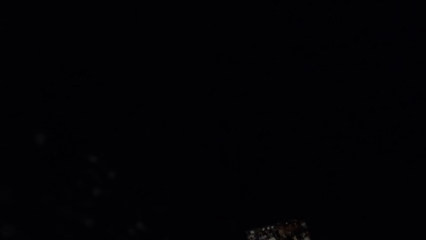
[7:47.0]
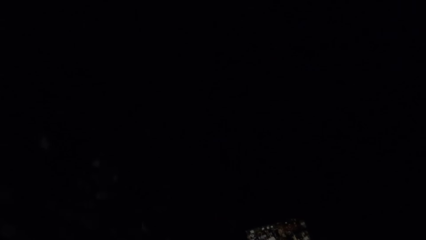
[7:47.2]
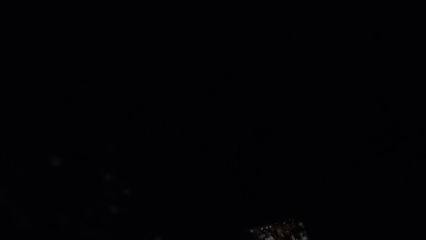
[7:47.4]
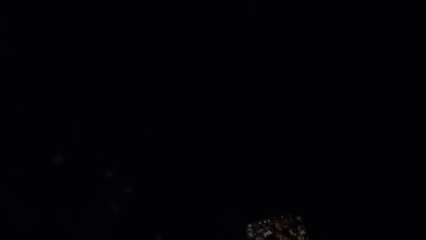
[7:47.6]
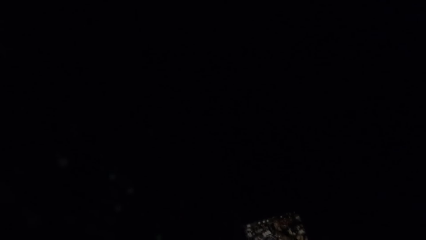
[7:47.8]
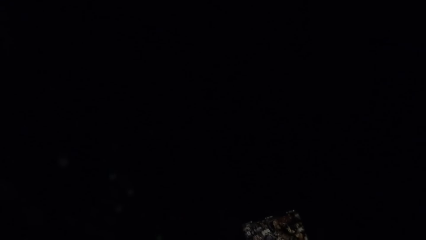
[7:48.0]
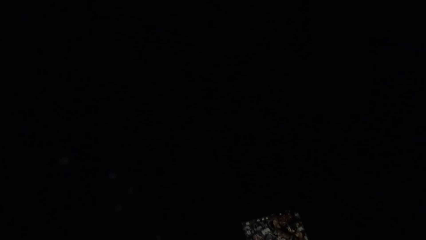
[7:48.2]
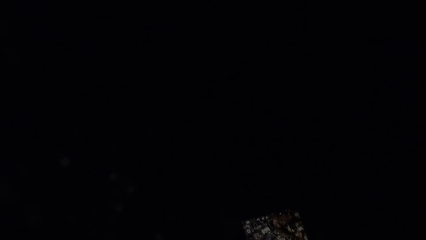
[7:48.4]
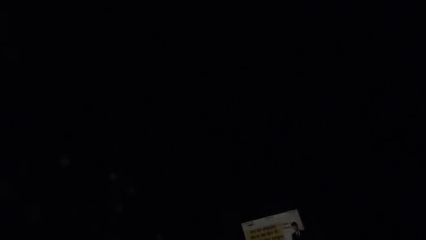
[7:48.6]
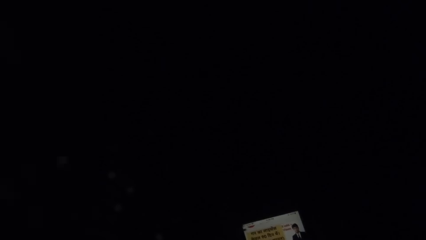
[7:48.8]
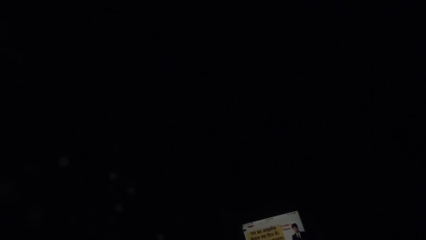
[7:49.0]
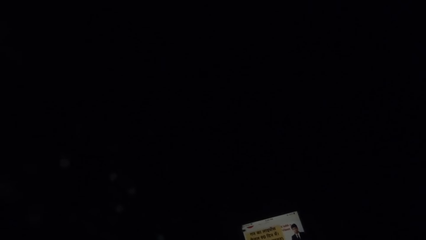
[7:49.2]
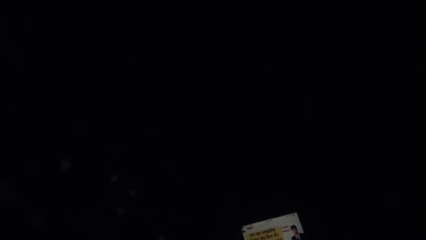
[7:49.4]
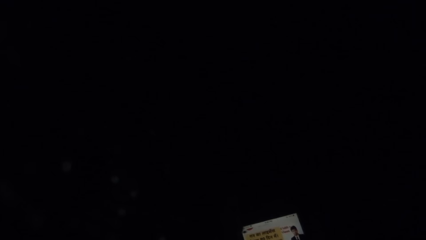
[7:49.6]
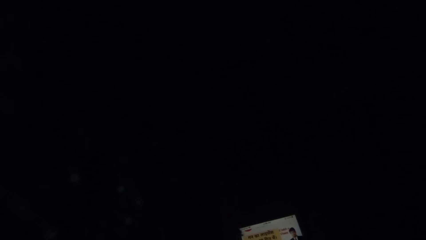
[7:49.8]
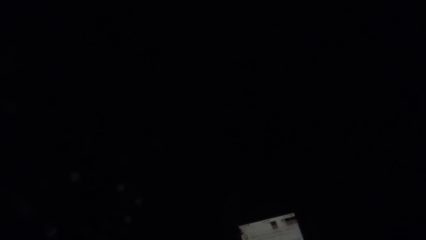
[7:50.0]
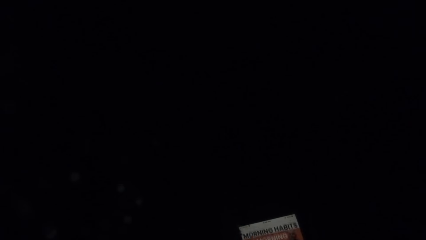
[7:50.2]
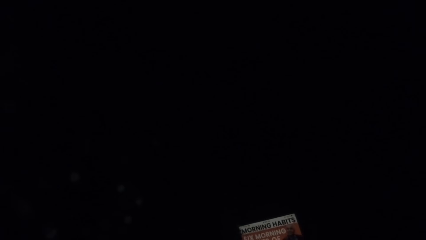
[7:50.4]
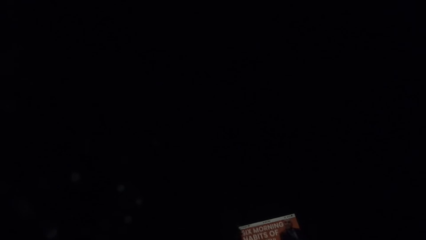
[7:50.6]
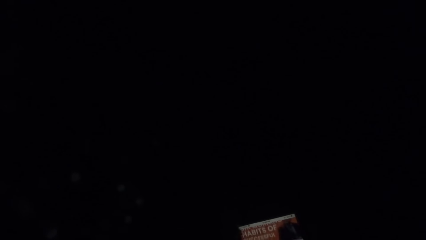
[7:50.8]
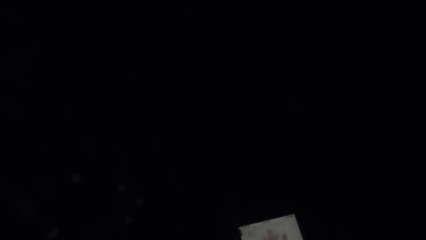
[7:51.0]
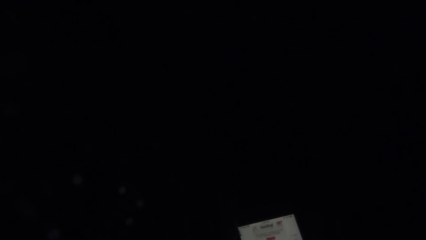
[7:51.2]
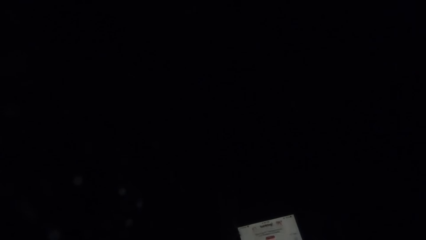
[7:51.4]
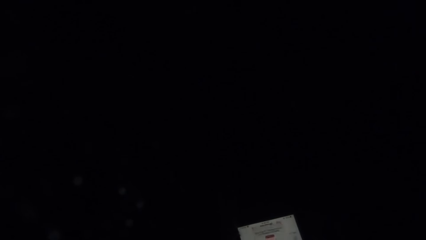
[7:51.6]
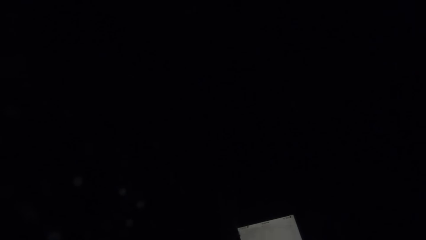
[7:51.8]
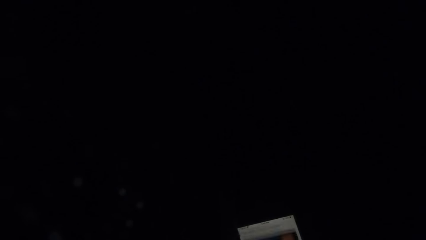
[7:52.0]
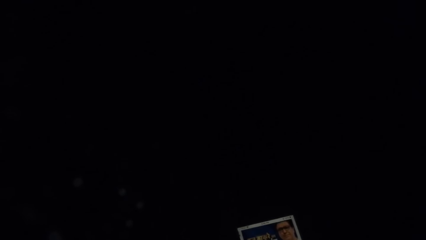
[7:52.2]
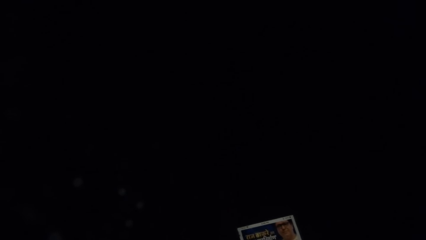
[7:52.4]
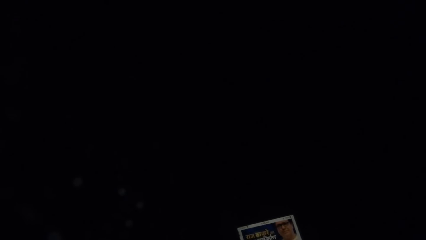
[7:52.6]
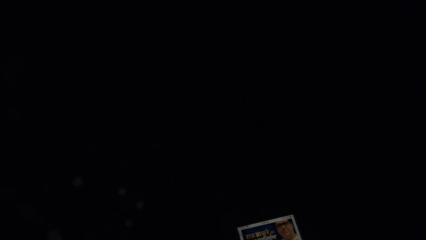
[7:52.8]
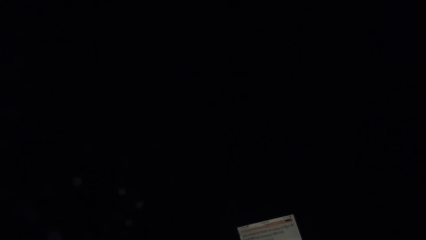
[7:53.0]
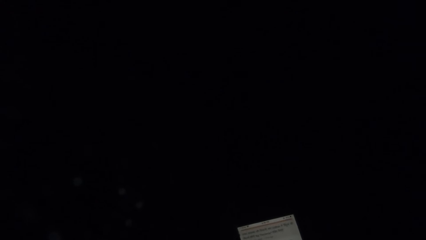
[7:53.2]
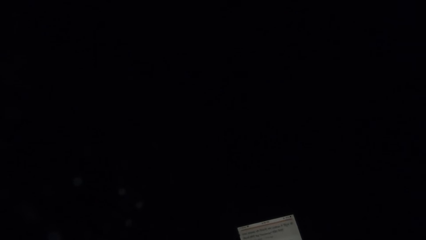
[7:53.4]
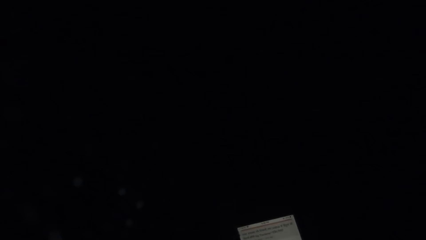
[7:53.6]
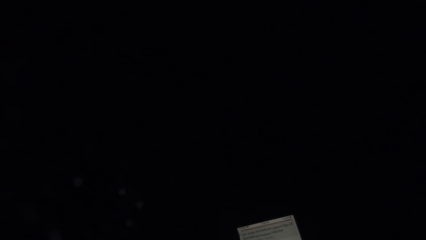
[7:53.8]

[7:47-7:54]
The camera wearer scrolls the phone.

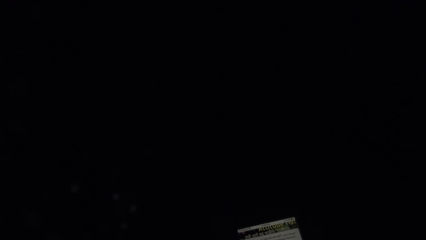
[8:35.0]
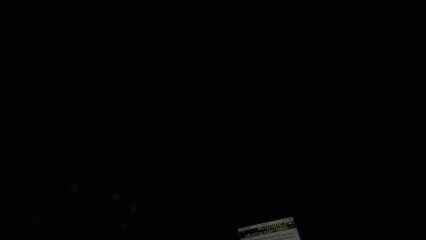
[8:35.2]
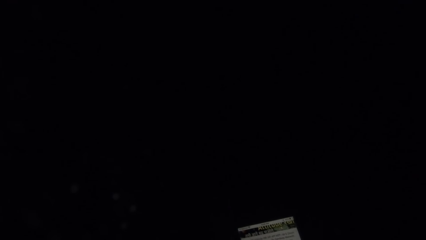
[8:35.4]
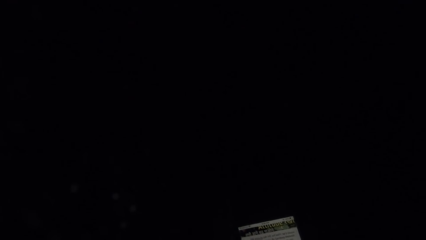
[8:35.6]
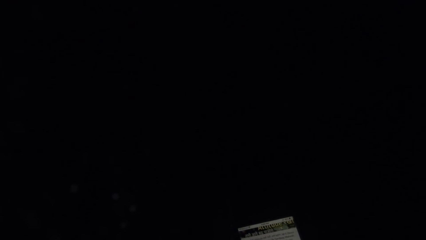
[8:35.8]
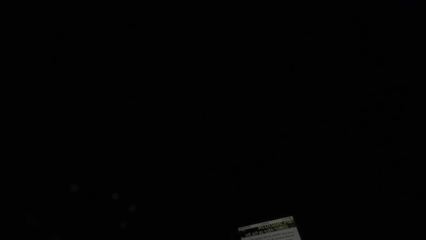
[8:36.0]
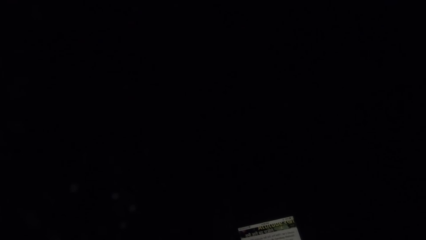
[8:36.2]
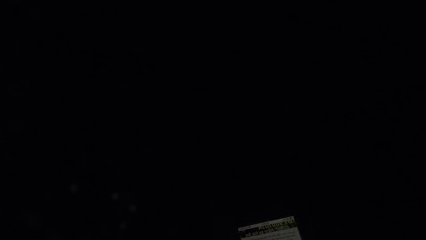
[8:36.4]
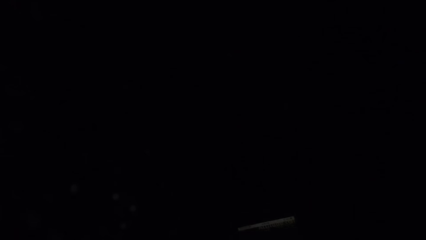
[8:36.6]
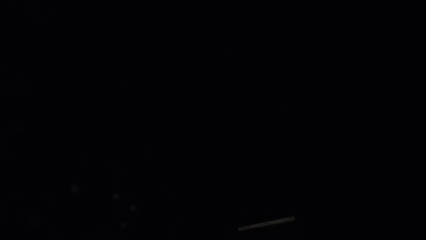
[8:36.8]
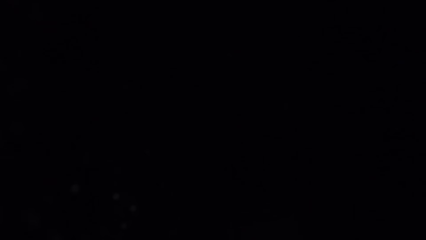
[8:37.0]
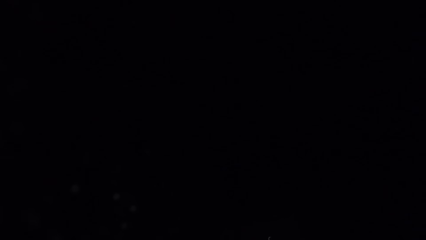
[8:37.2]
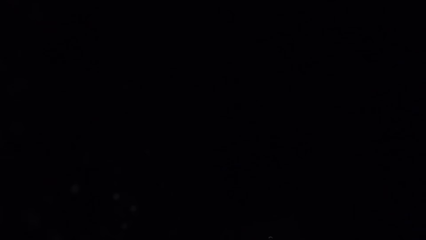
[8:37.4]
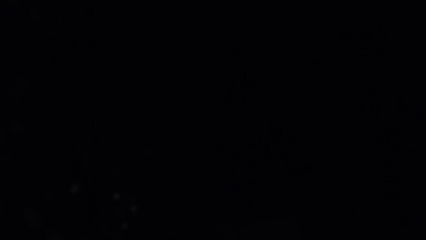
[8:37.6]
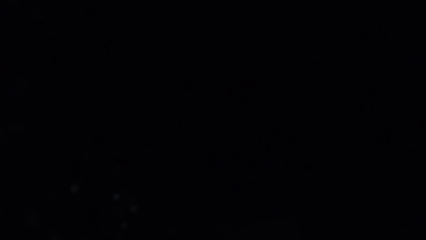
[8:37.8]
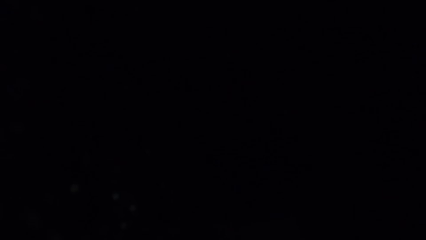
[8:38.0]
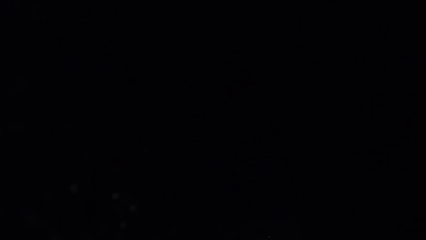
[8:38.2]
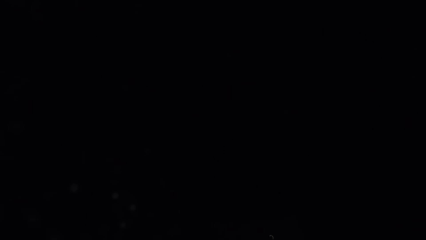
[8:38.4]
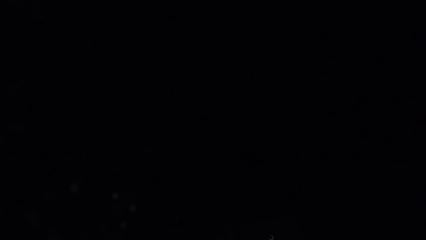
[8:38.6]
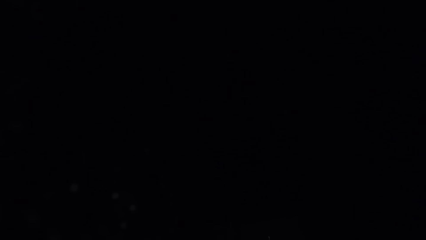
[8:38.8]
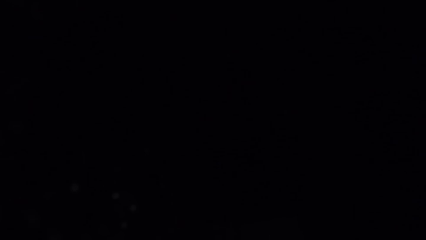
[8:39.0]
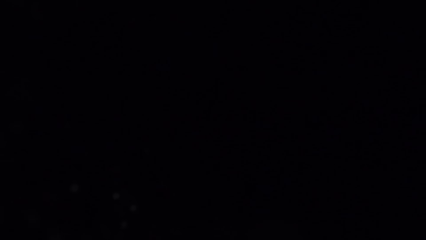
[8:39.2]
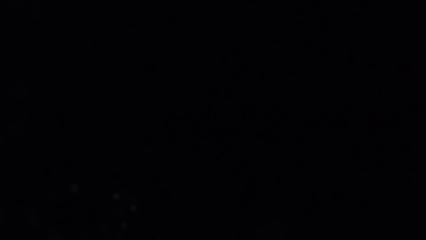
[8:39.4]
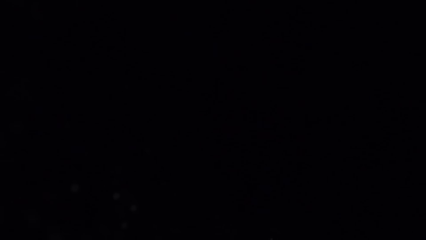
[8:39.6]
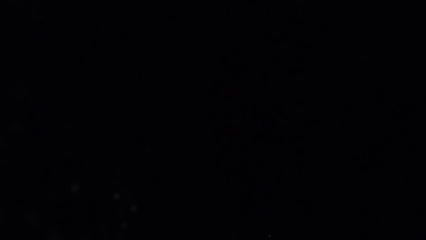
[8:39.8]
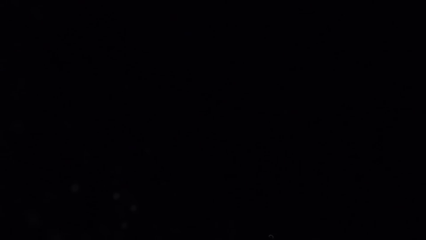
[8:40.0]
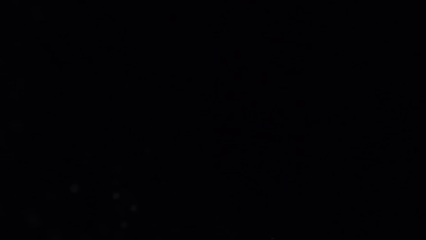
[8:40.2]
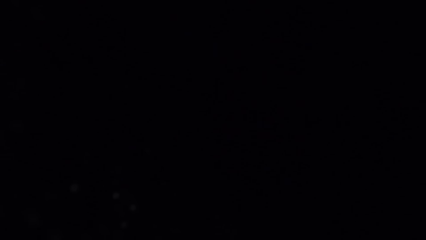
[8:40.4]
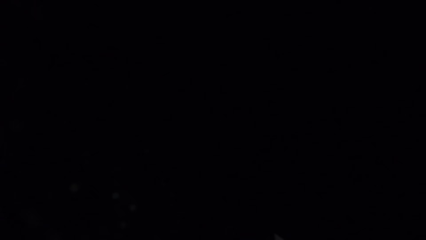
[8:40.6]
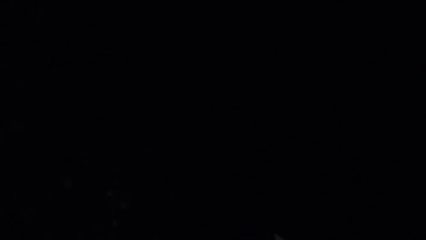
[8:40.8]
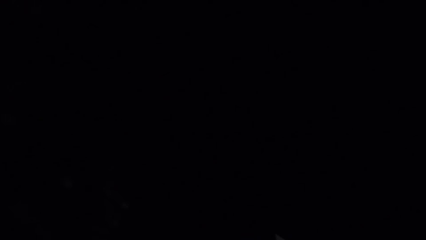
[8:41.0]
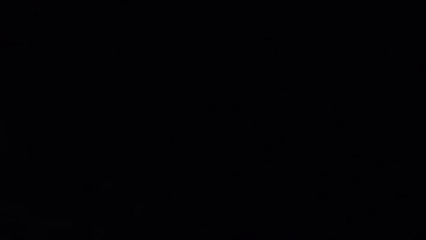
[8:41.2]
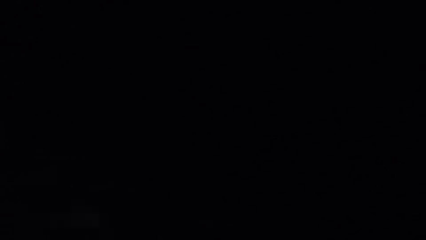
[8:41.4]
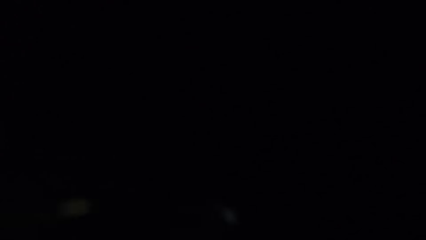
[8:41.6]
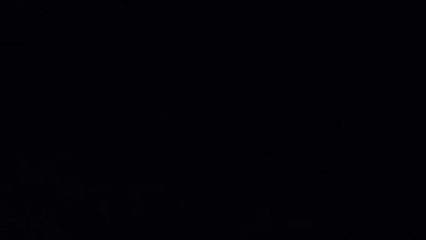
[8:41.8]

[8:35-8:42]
The camera wearer stops.
